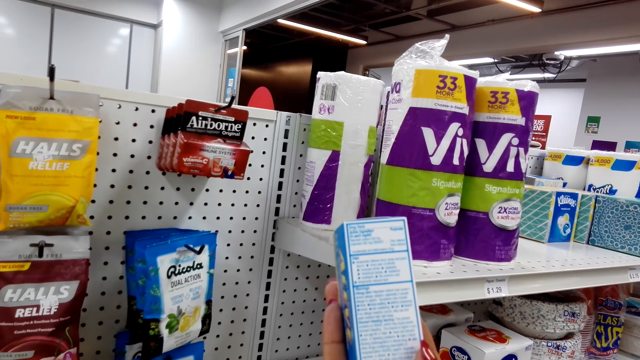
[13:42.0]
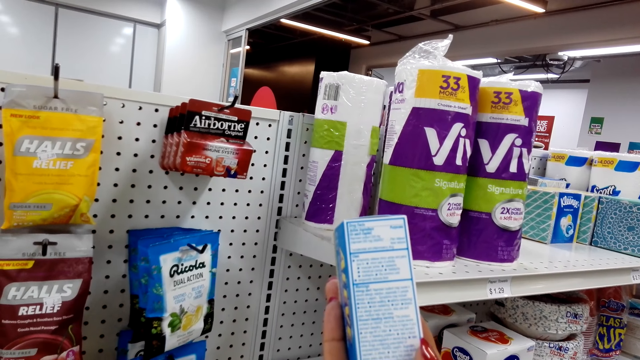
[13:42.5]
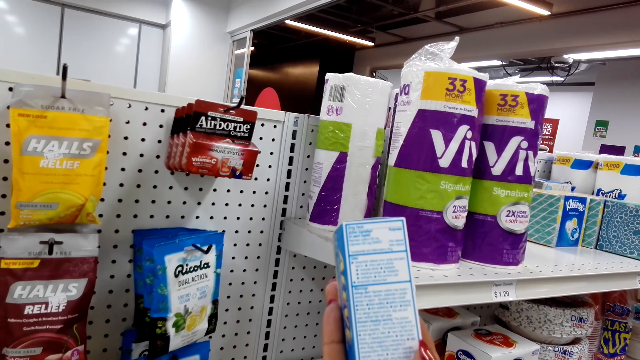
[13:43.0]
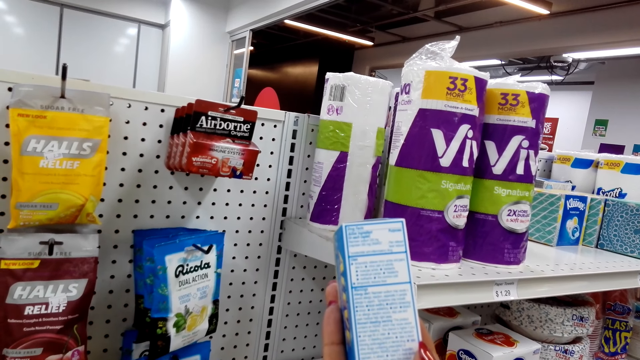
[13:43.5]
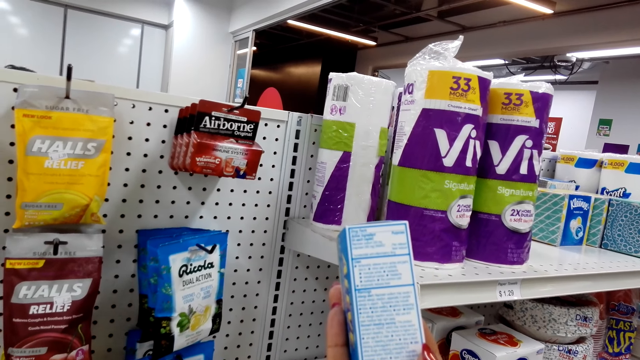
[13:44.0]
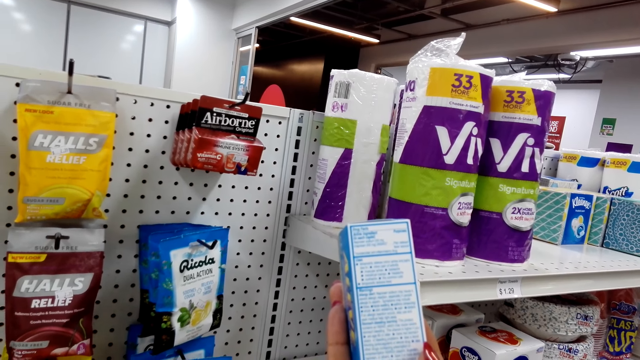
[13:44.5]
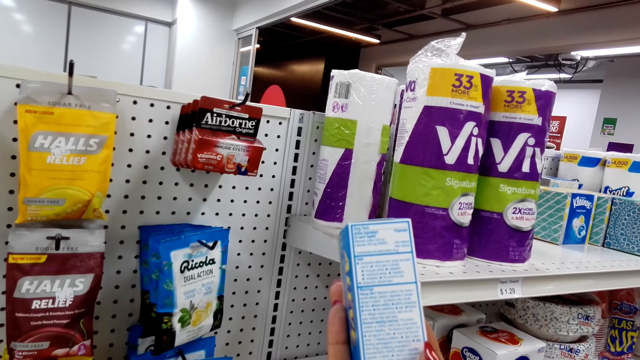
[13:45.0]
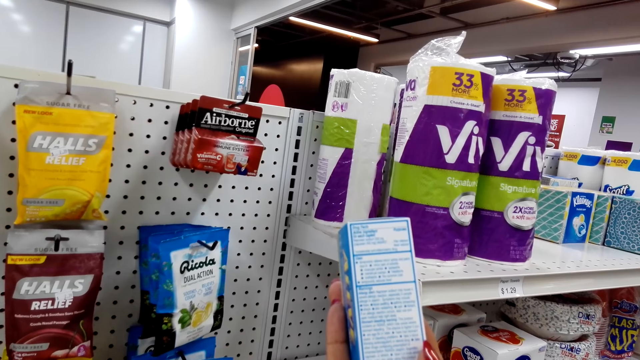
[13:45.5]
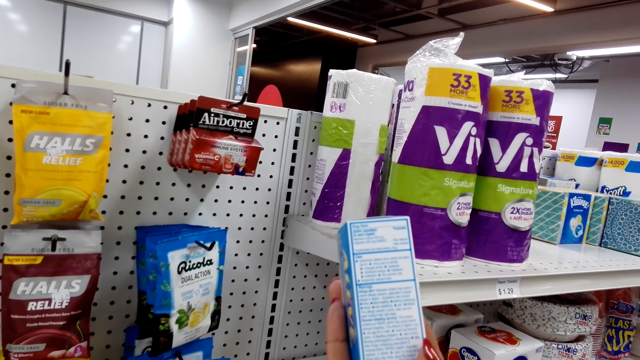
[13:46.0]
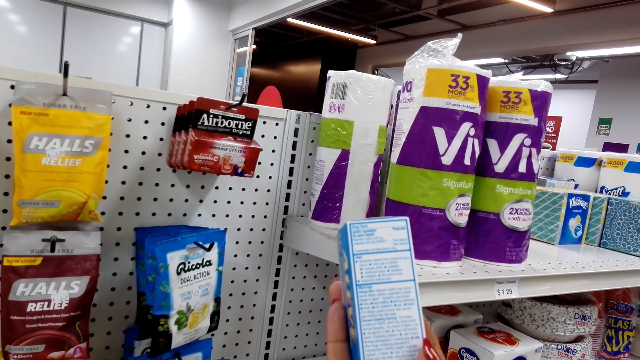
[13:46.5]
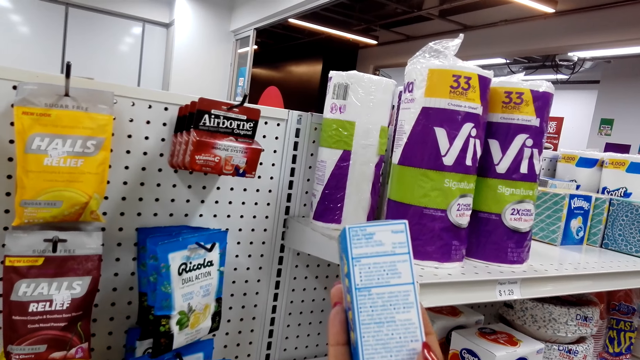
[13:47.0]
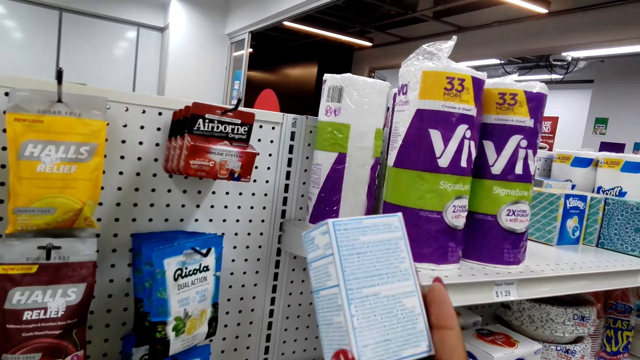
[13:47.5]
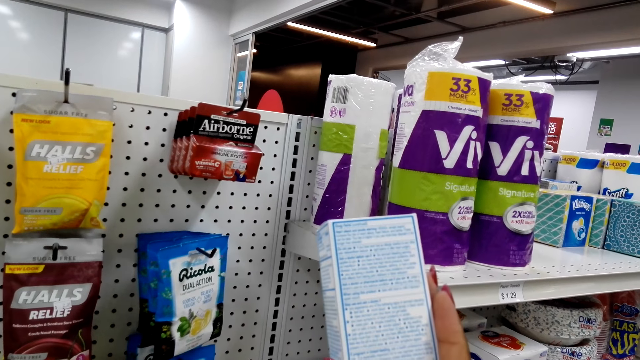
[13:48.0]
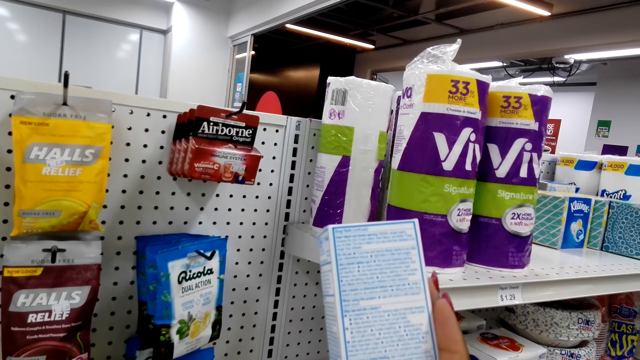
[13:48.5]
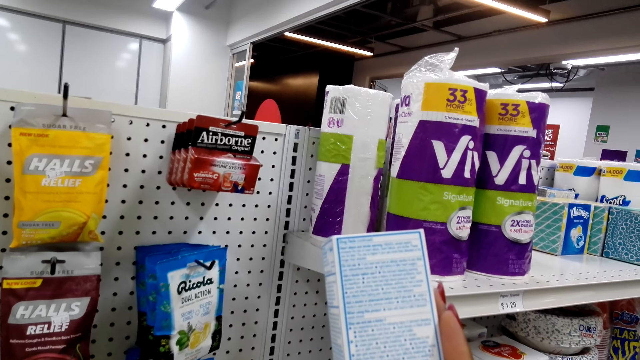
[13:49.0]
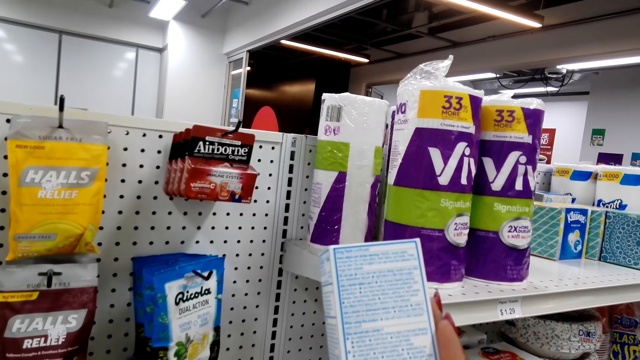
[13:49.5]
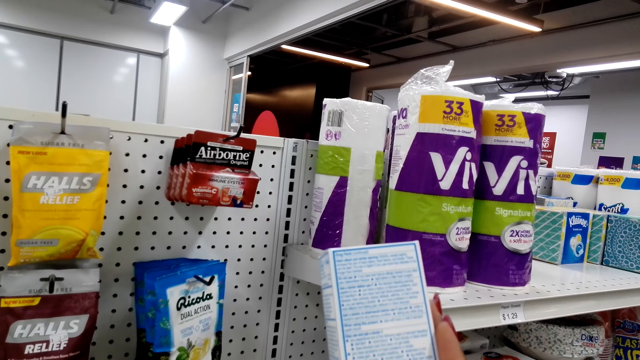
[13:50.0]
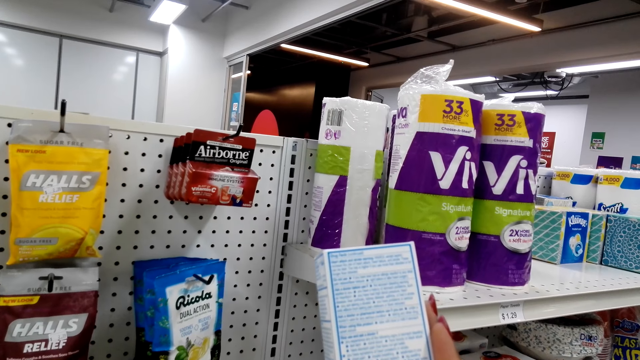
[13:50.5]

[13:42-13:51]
The camera wearer turns the Aleve box.

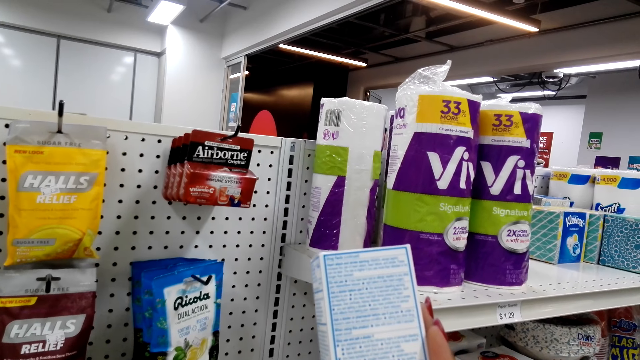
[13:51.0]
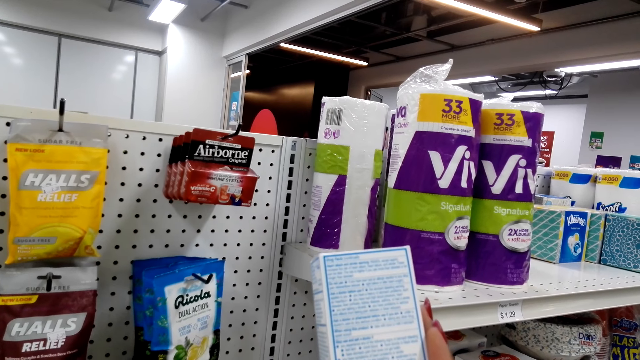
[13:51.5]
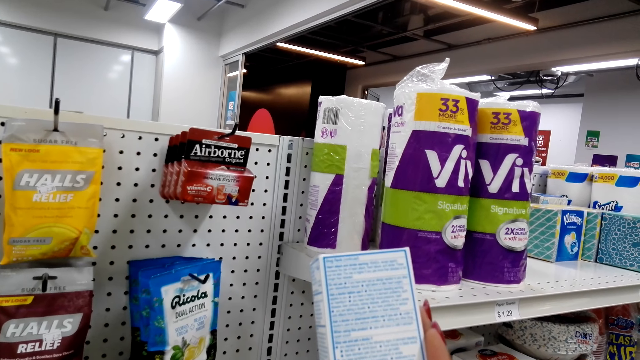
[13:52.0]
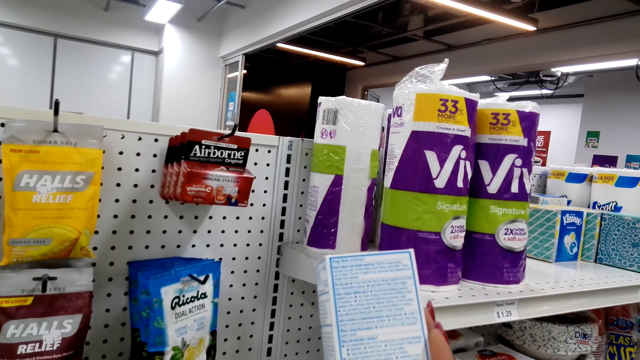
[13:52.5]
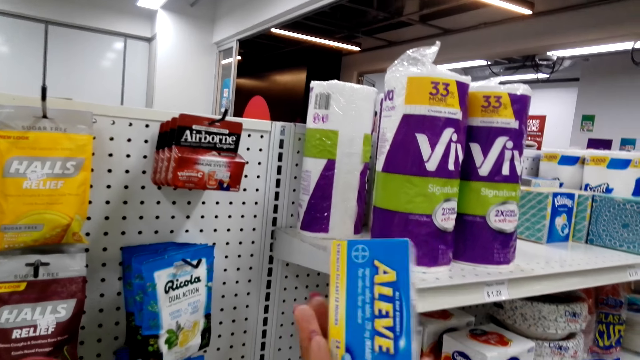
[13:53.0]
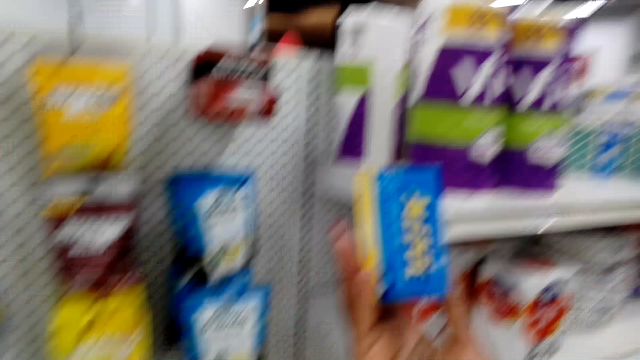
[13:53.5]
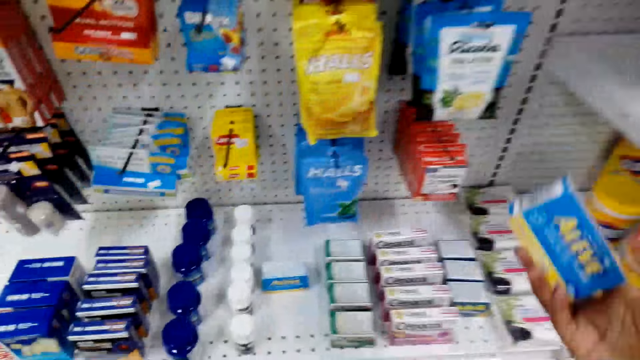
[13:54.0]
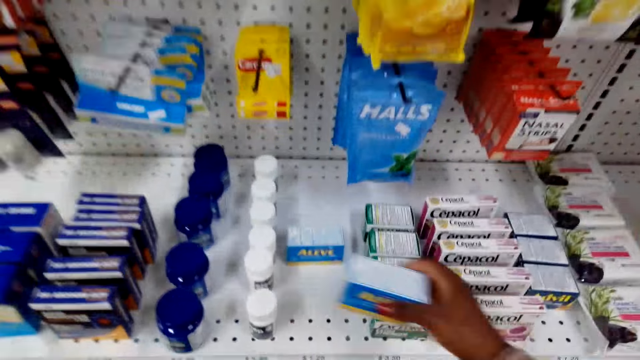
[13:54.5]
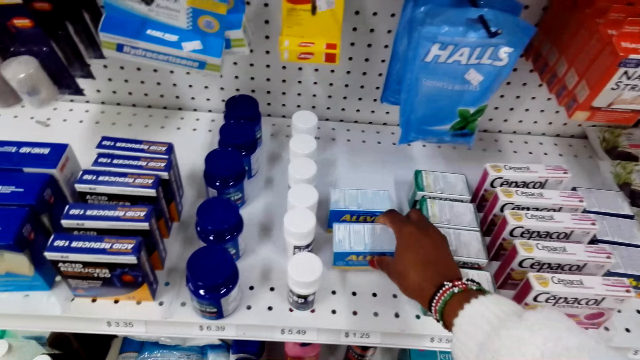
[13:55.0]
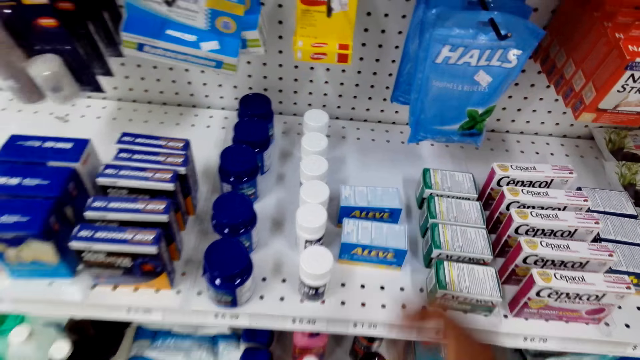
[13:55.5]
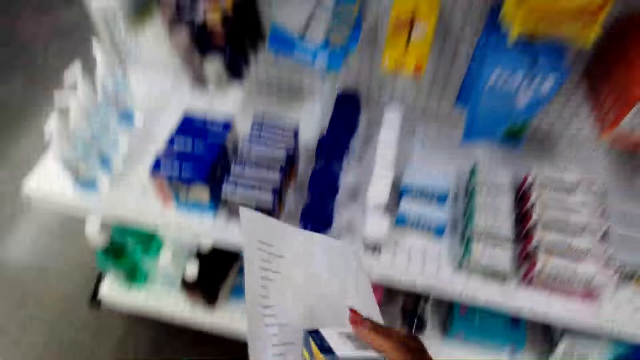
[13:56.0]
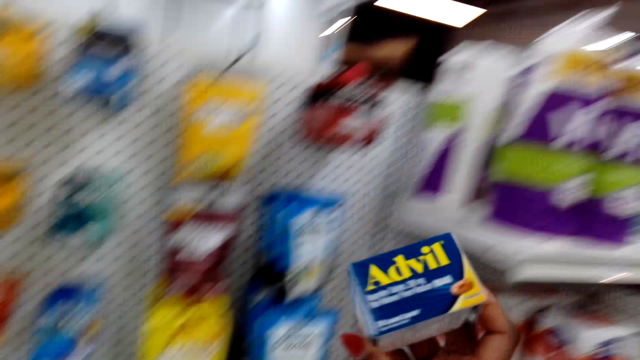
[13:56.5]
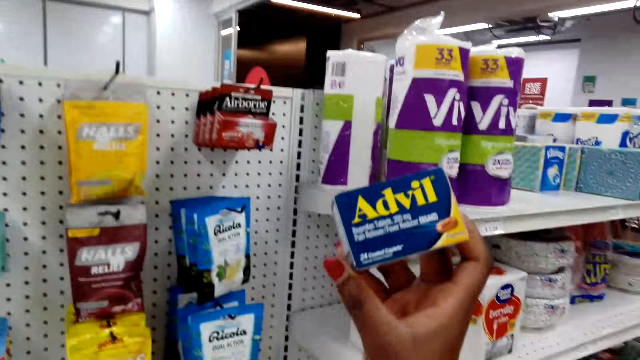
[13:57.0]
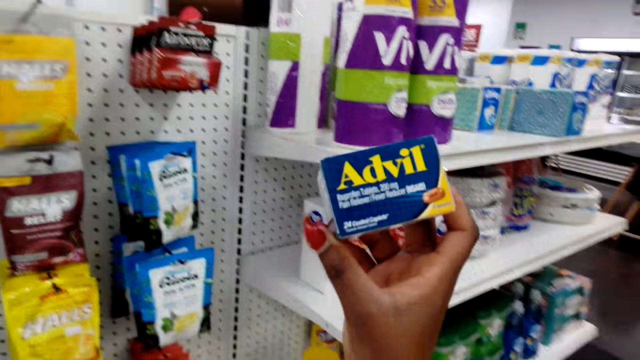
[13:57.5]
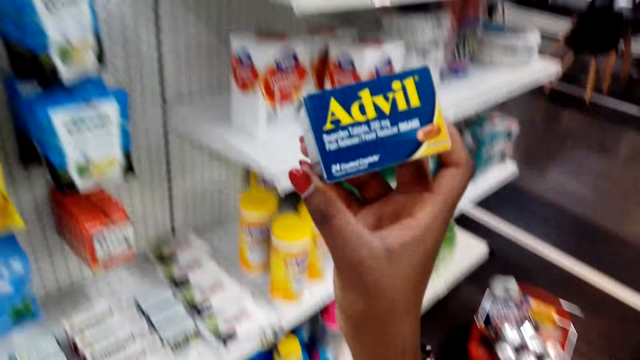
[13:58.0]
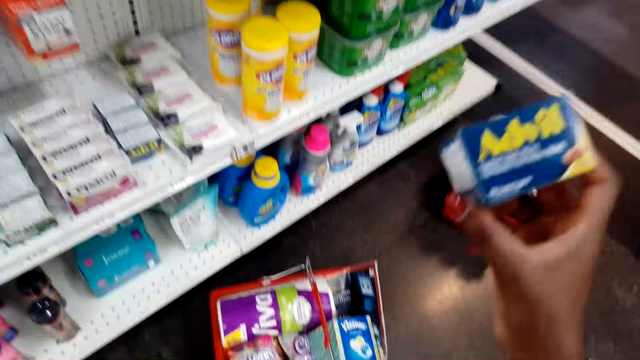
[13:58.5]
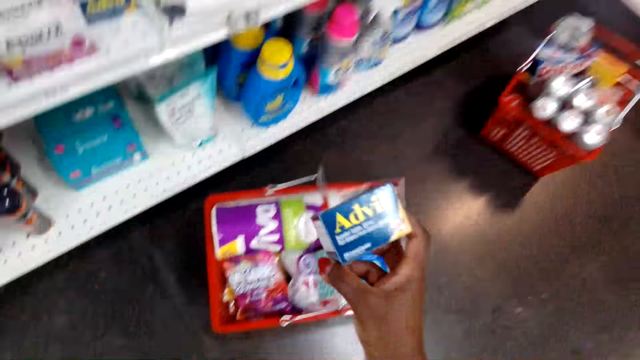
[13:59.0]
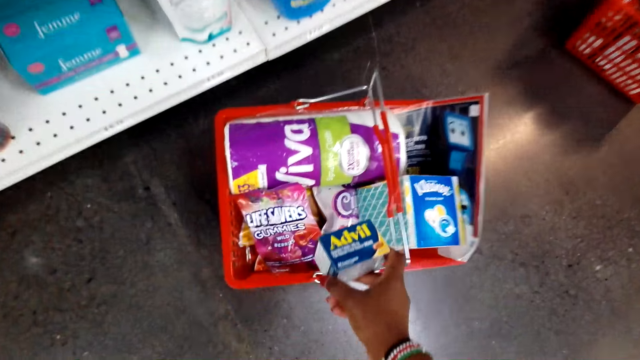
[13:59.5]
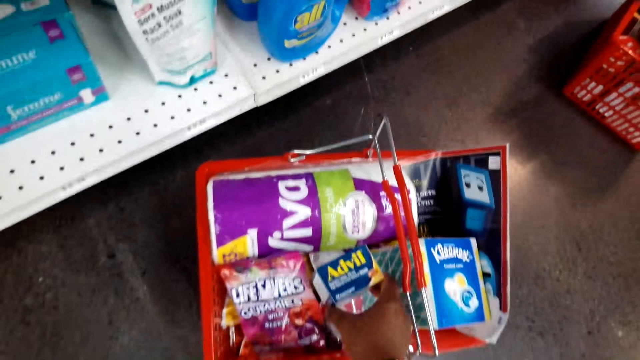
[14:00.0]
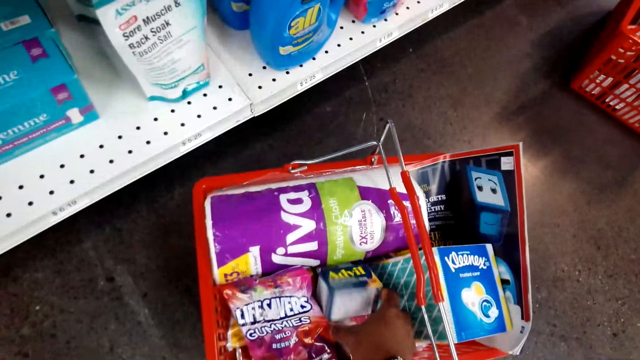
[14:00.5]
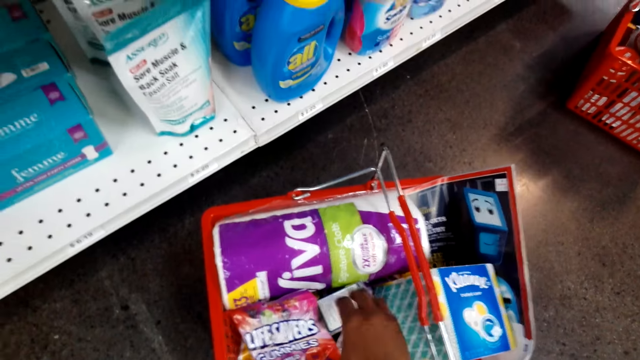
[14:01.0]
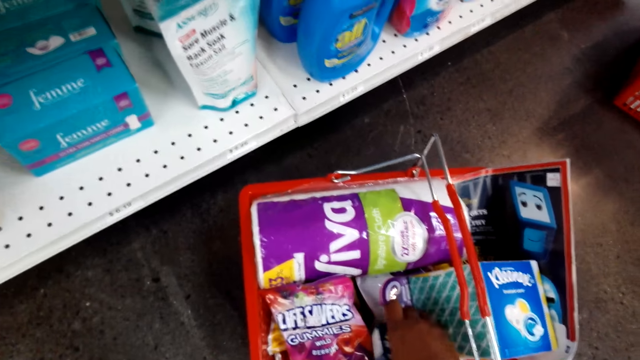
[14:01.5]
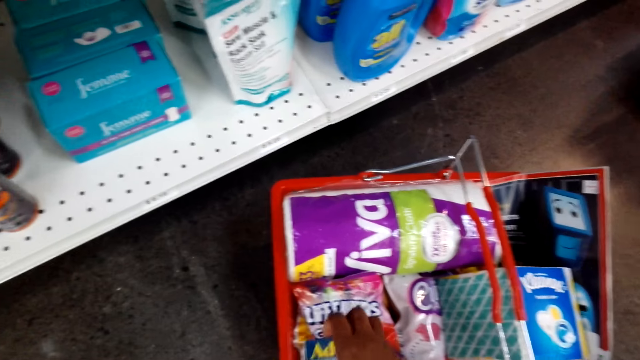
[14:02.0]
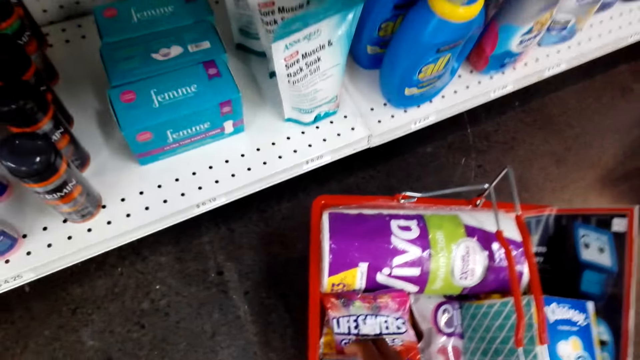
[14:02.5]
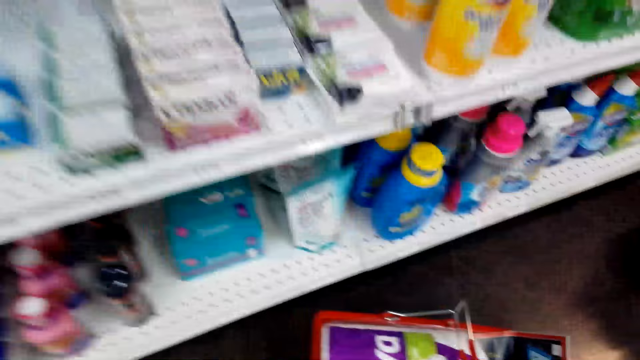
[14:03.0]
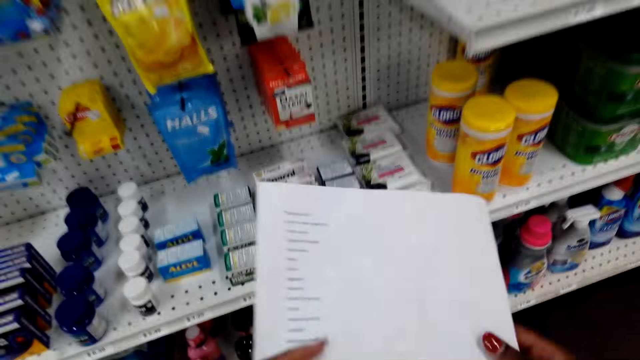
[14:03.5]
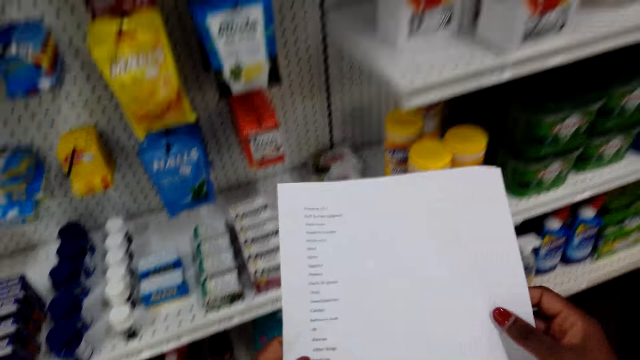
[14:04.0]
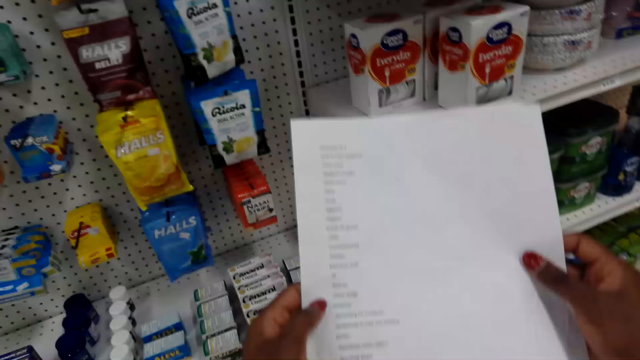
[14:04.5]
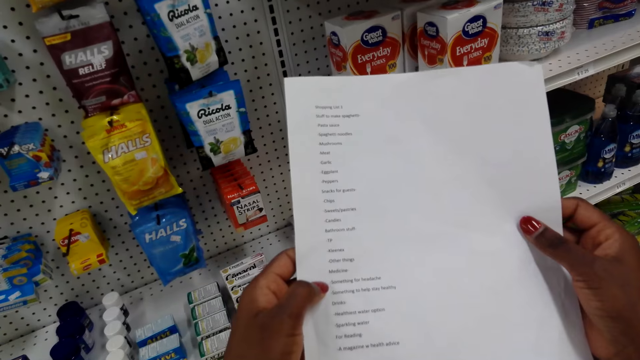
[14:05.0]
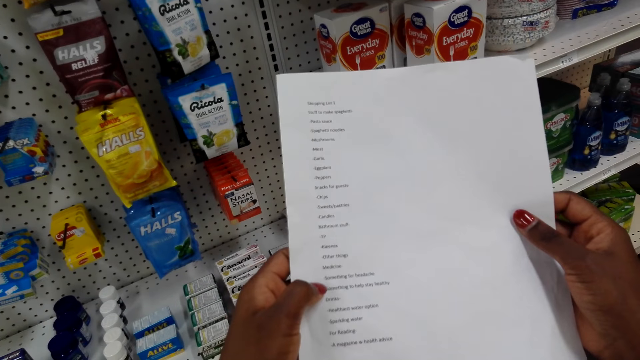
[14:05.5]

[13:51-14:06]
The camera wearer looks at the Aleve box. They turn the Aleve box. They look around. They put the Aleve box on the shelf. They hold the shopping list. They lift the Aleve box. They look at the Aleve box. They look around. They put the Aleve box in the shopping basket. They place the Aleve box properly in the basket. They look at the shopping list.
